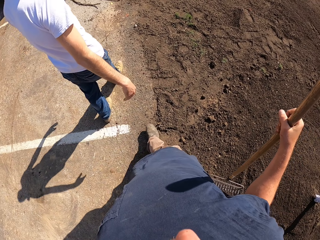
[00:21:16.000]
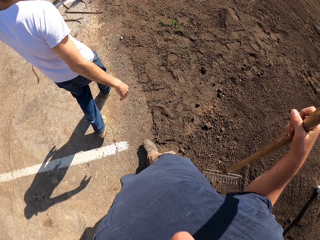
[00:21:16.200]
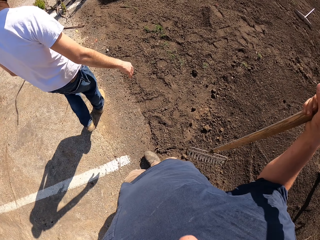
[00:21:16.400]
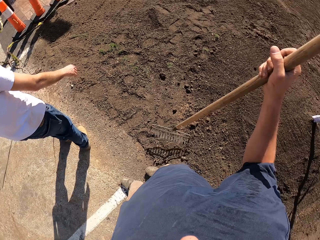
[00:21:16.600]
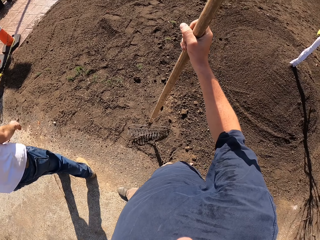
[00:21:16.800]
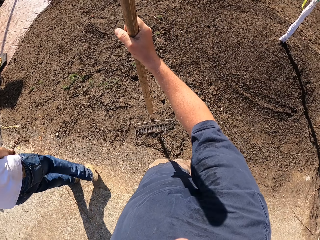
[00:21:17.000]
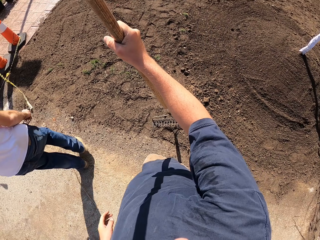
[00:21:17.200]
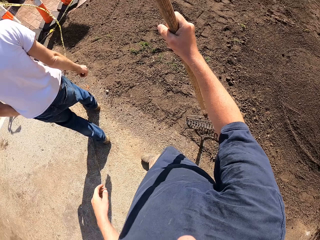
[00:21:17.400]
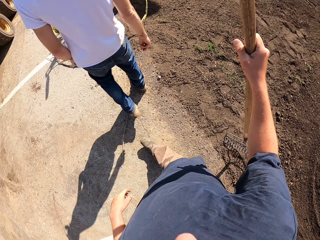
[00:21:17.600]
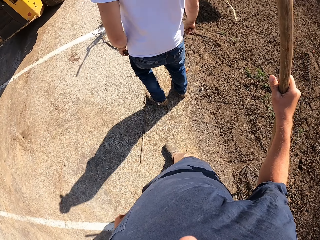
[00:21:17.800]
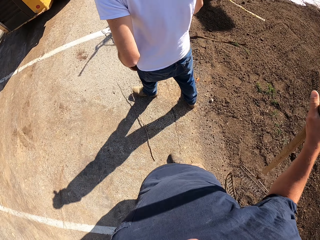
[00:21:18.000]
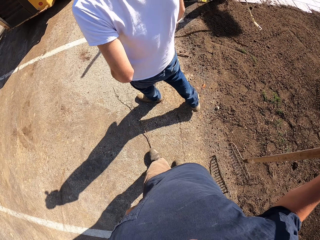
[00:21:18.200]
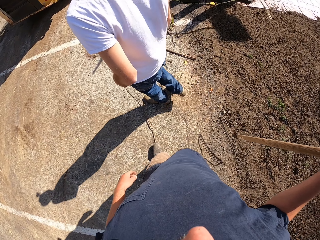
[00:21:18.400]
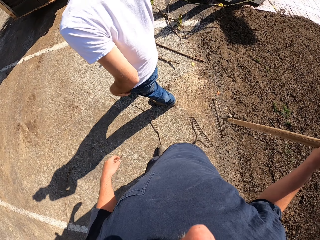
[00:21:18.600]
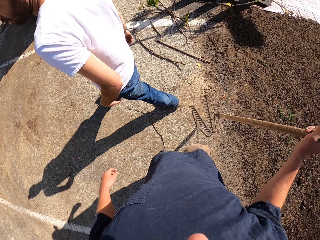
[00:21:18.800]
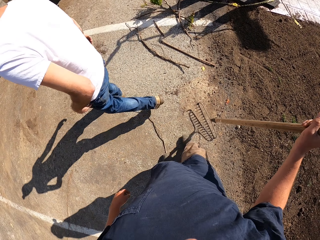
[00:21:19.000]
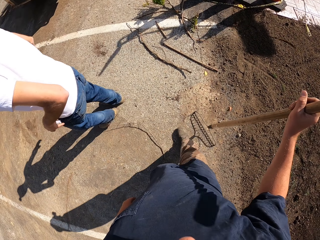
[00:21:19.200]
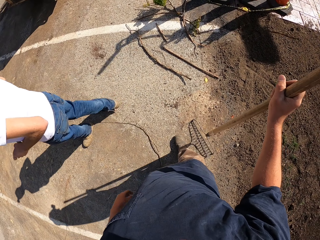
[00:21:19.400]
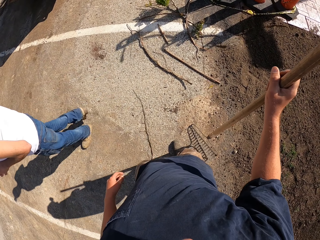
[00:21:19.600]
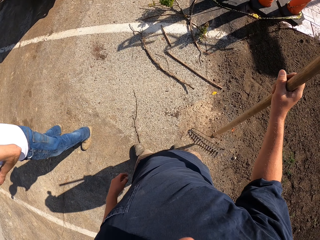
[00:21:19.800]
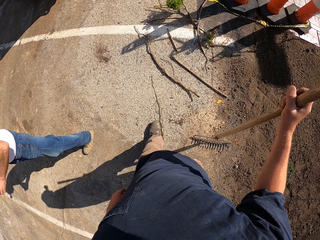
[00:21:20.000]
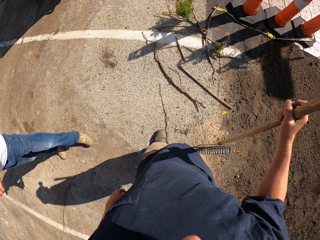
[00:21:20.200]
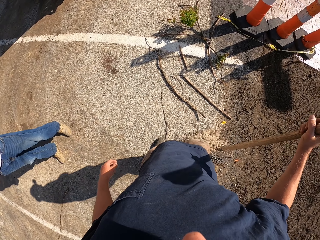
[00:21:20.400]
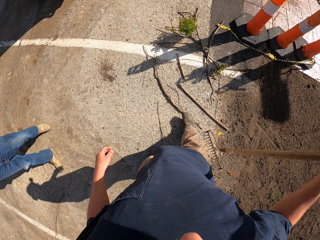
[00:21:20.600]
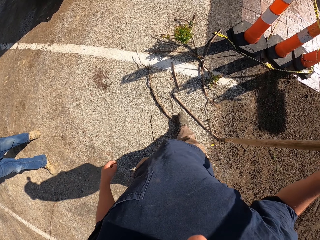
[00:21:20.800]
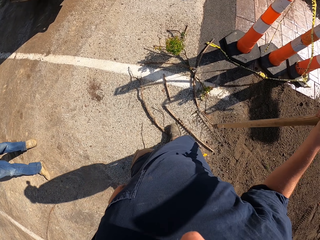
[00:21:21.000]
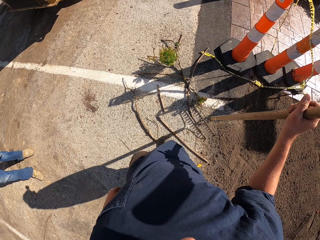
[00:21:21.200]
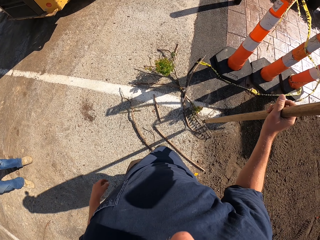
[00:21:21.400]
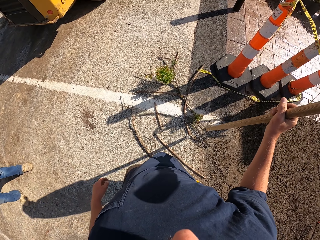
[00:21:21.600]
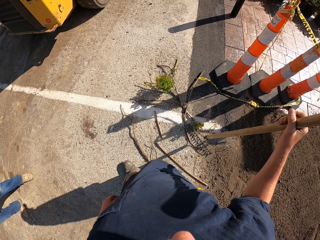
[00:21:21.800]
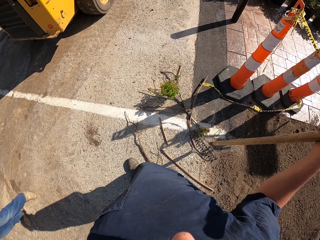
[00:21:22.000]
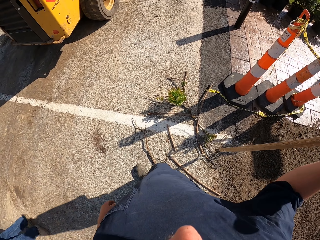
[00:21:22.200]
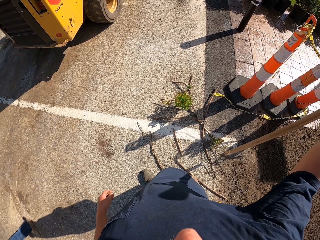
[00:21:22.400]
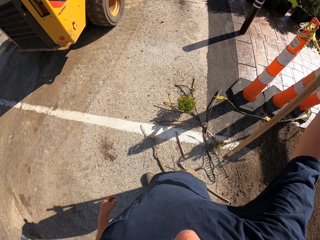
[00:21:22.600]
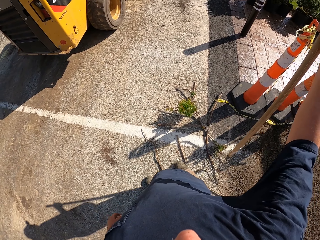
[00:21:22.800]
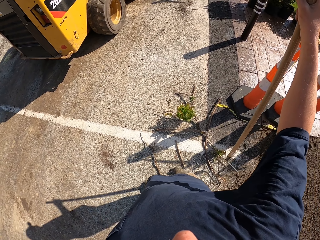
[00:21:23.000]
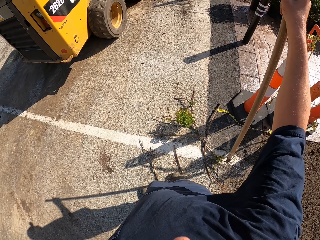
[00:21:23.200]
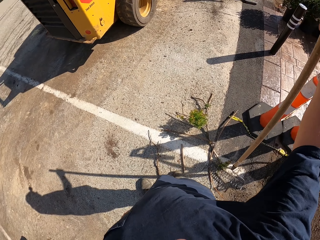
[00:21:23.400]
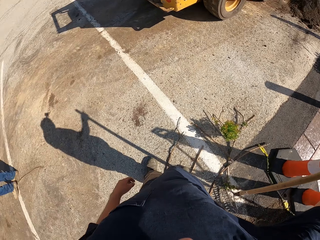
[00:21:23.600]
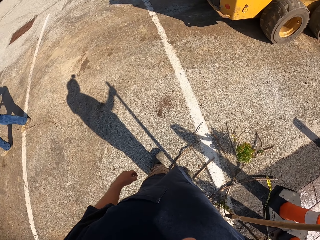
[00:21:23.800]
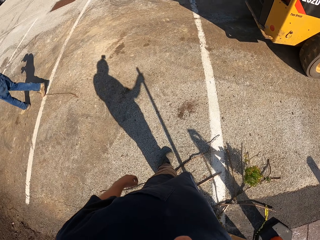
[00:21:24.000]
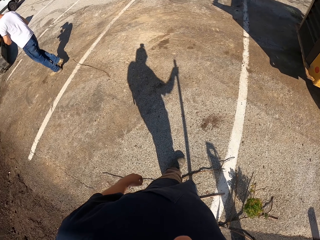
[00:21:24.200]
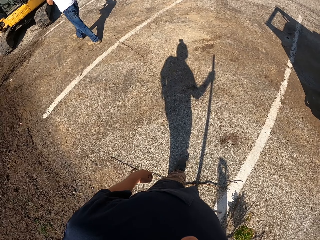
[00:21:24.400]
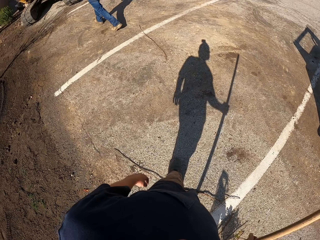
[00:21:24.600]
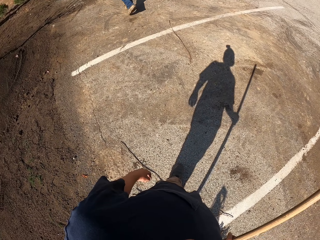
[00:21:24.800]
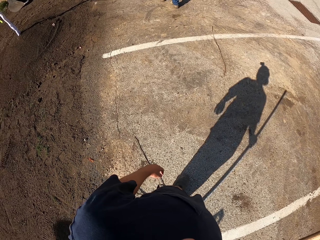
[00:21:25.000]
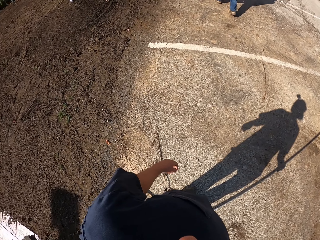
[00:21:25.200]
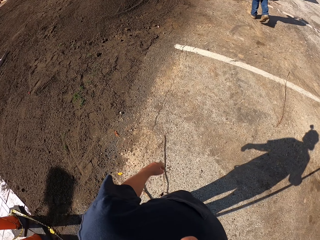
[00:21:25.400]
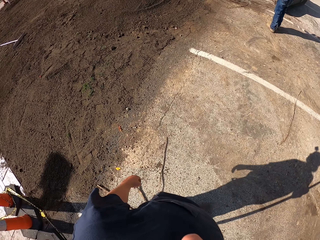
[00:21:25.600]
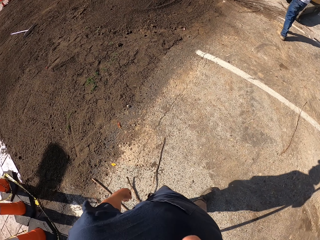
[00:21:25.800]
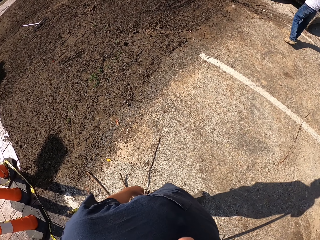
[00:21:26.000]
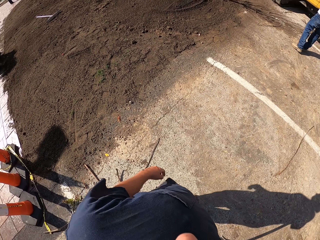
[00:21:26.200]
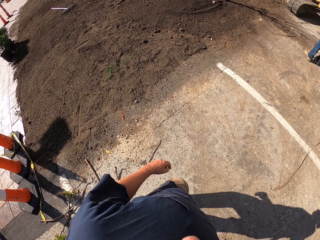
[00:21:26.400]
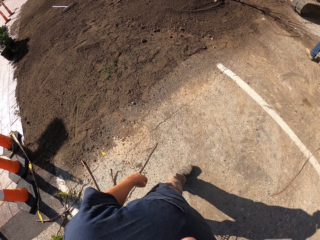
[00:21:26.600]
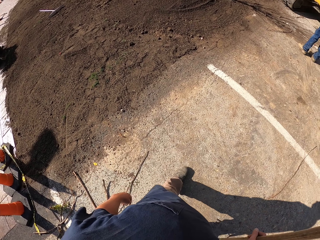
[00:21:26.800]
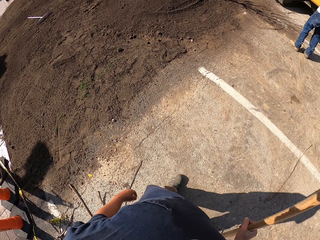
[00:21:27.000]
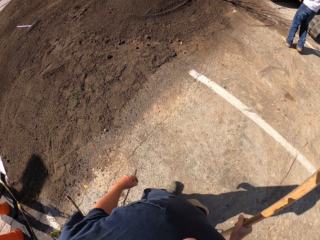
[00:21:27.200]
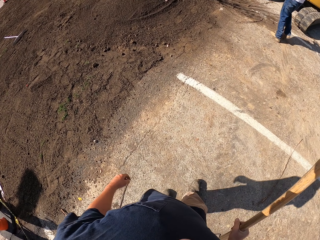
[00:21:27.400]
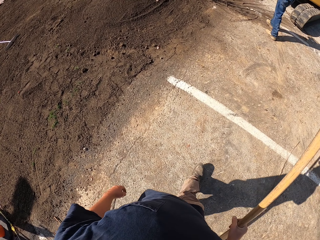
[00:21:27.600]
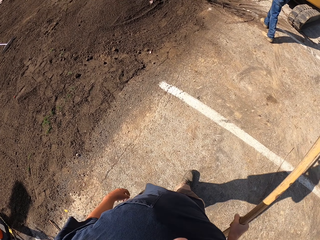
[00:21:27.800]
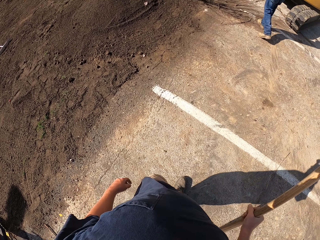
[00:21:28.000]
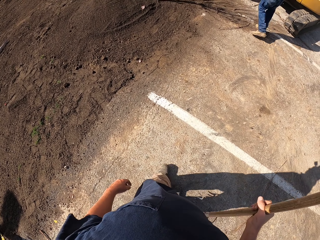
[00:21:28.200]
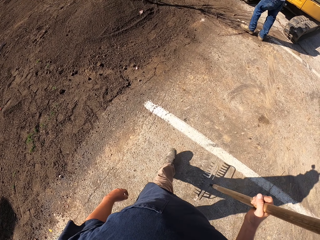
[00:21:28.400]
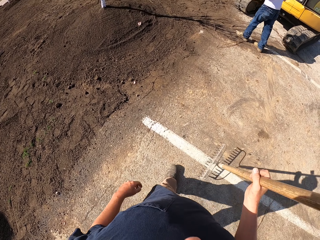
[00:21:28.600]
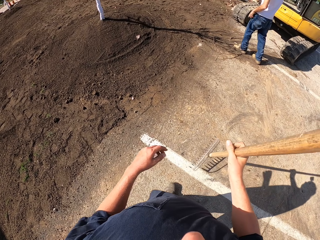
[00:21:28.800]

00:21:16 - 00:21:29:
The camera wearer drops the left hand and walks around. A man turns. The man converses with the camera wearer. The camera wearer walks around. They look around. They walk around.

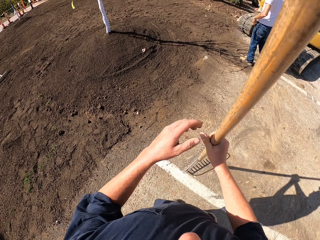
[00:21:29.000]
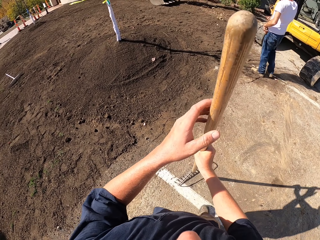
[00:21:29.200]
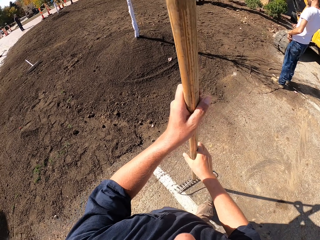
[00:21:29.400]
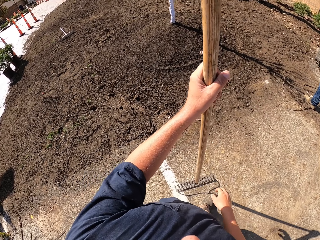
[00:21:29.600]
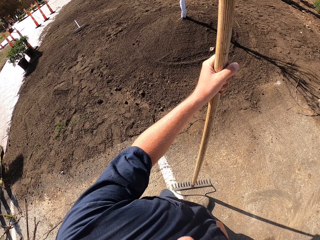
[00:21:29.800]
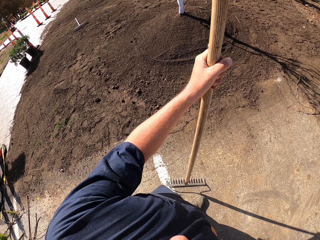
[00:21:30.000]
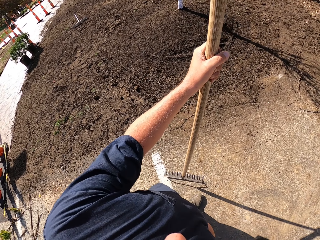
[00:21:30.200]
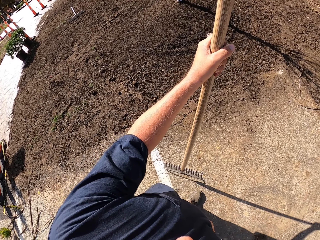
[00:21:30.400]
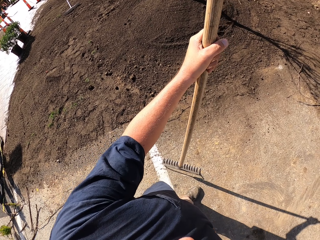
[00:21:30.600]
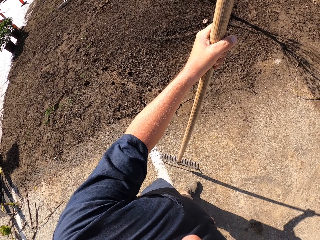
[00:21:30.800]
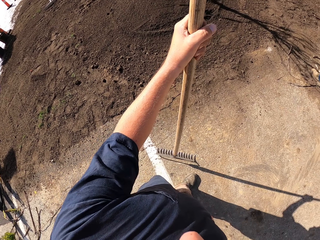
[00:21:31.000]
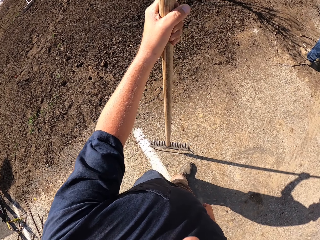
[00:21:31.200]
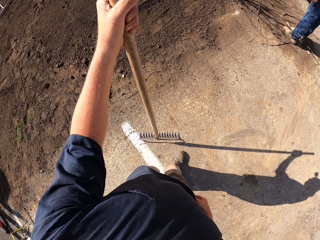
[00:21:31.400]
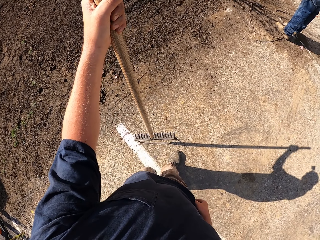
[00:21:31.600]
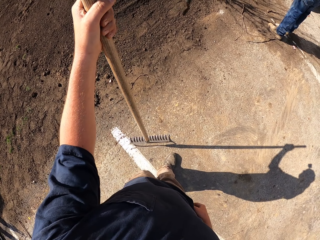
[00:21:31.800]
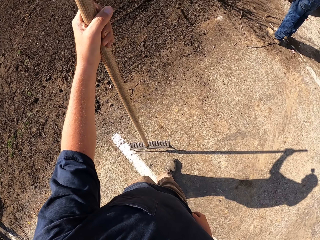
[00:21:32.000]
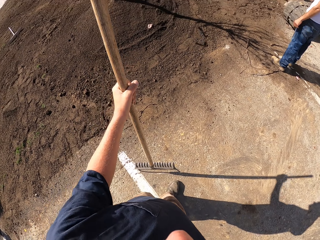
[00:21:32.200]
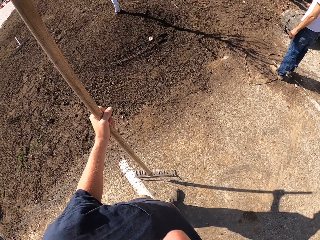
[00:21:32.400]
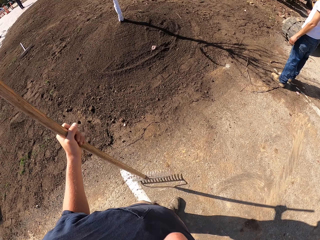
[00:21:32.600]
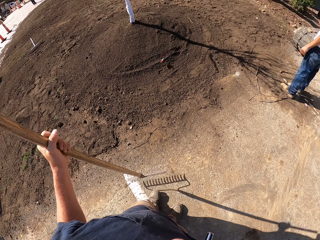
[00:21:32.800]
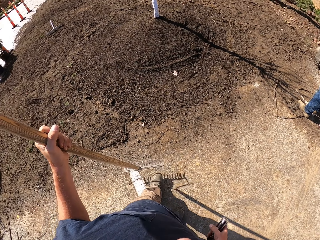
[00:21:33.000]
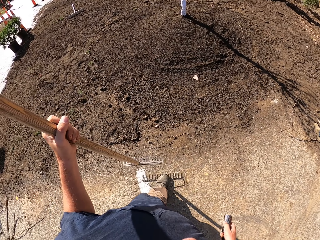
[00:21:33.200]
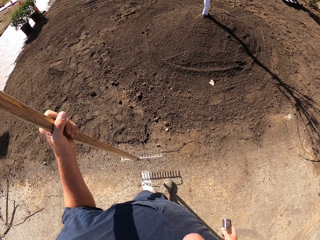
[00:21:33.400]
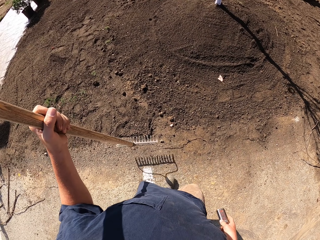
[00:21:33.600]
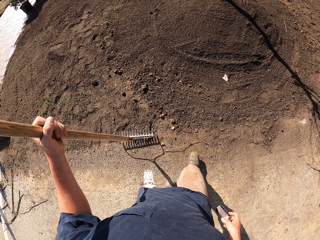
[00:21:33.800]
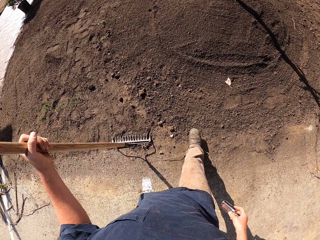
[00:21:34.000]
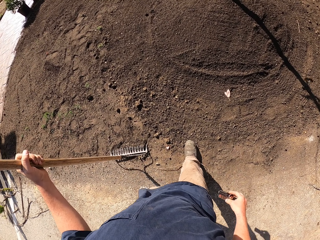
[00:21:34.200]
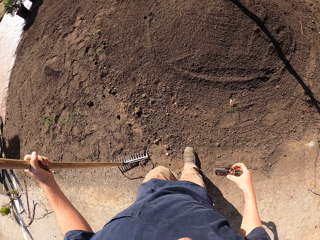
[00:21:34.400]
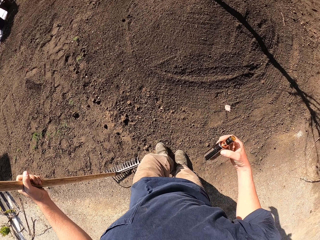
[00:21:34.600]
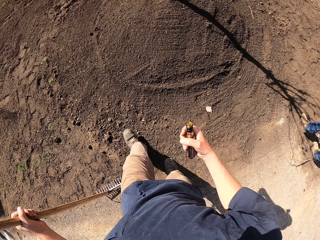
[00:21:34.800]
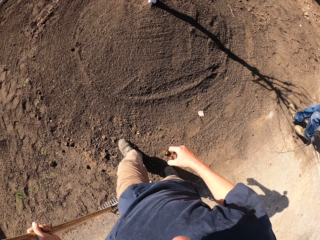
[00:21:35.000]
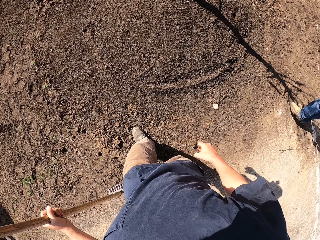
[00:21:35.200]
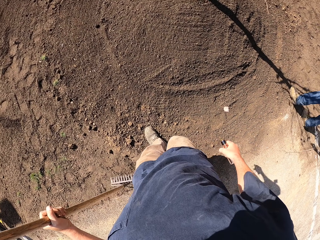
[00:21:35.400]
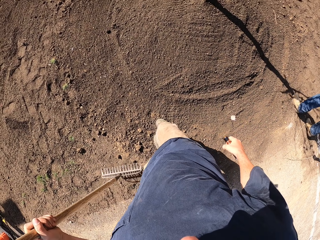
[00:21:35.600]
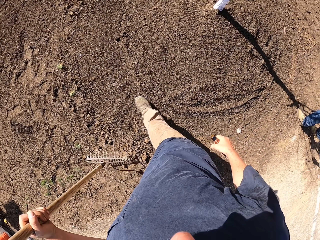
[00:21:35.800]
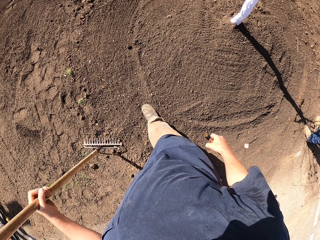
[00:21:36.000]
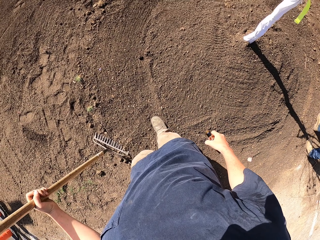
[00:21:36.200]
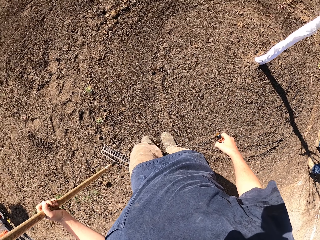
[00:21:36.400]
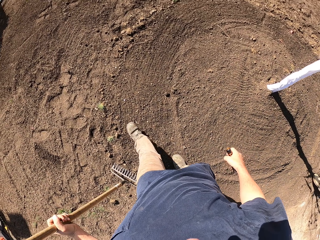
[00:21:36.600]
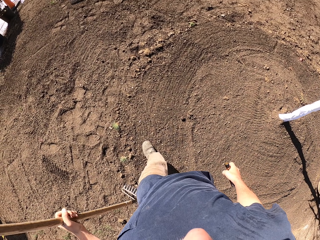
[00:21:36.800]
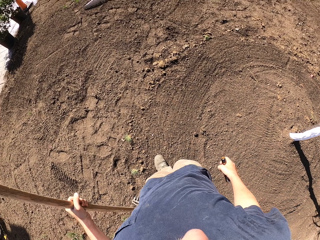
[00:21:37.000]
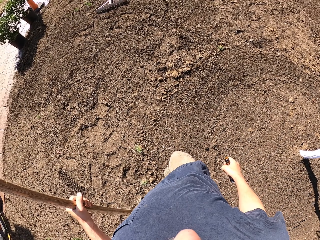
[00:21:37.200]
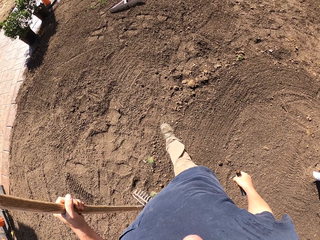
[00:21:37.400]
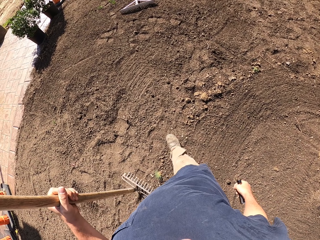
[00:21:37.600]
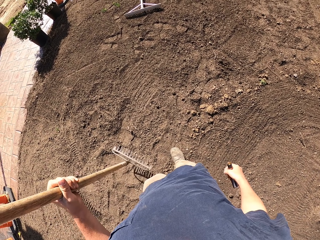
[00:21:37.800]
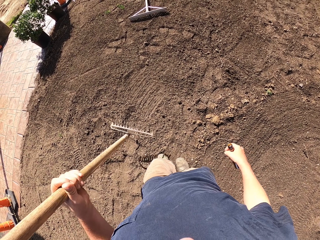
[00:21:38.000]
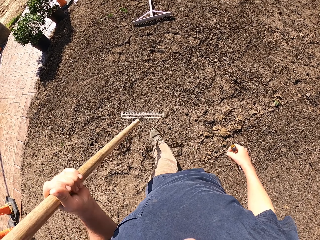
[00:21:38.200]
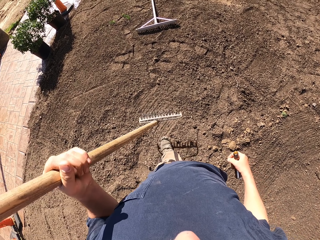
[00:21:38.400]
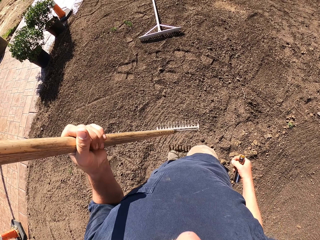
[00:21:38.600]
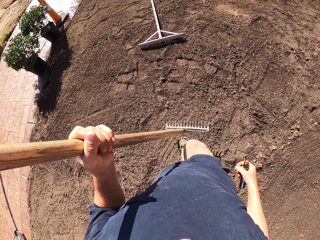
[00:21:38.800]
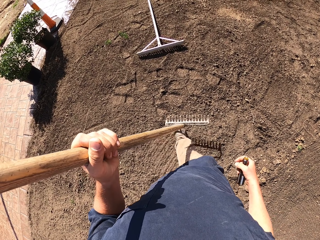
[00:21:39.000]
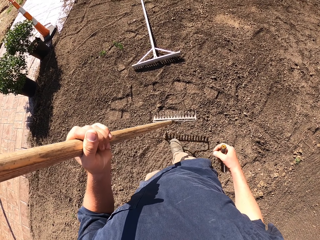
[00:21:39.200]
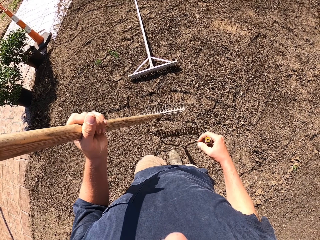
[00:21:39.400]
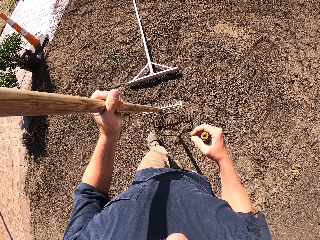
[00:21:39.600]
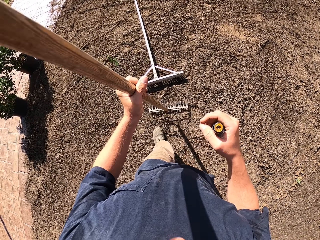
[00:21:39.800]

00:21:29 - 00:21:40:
The camera wearer transfers the rake to the left hand. They look around. They remove a cigarette from the pocket. They lift the rake and walk around.
